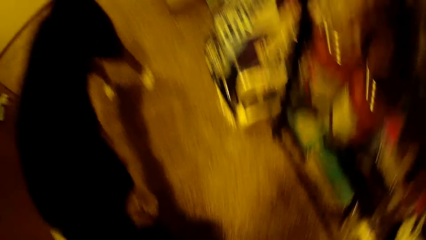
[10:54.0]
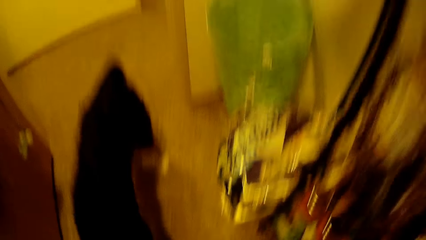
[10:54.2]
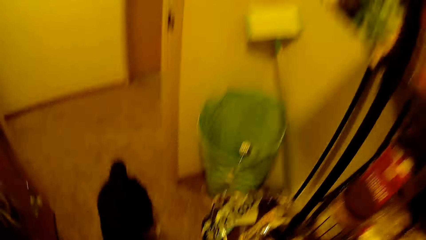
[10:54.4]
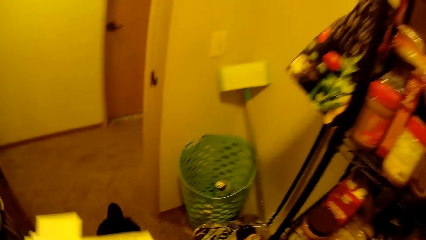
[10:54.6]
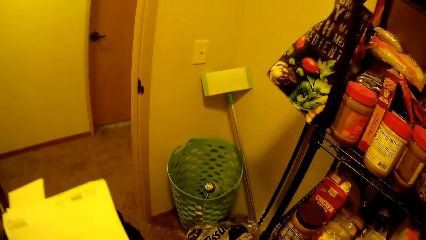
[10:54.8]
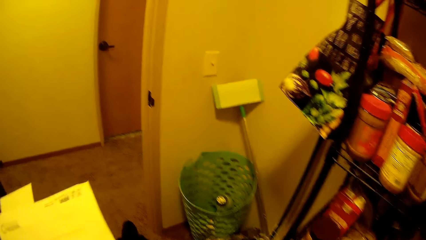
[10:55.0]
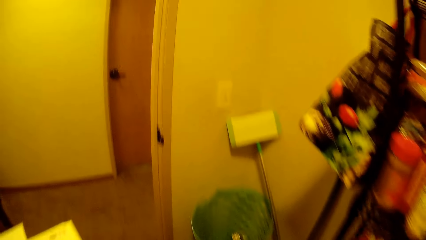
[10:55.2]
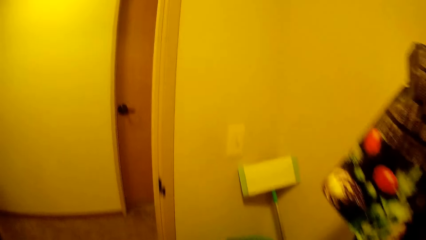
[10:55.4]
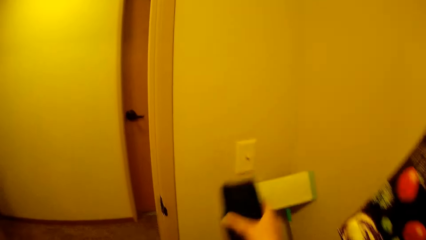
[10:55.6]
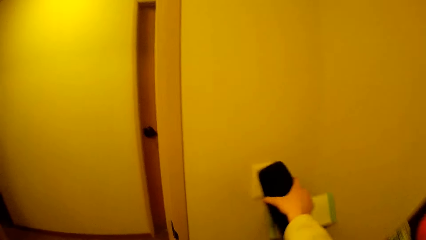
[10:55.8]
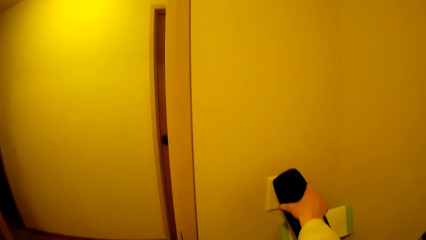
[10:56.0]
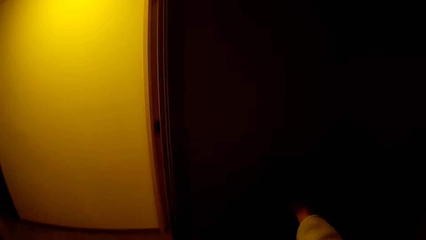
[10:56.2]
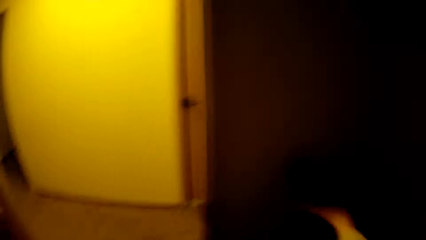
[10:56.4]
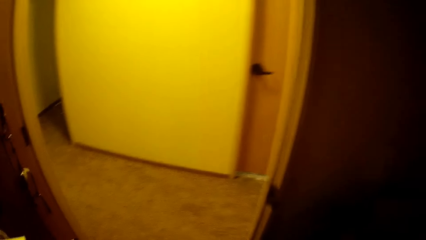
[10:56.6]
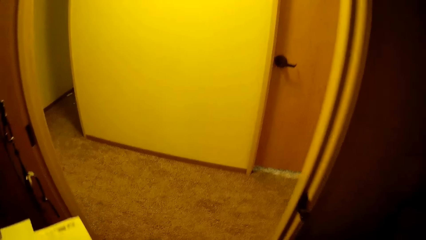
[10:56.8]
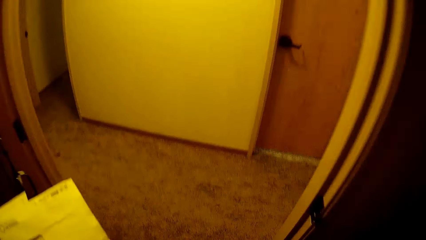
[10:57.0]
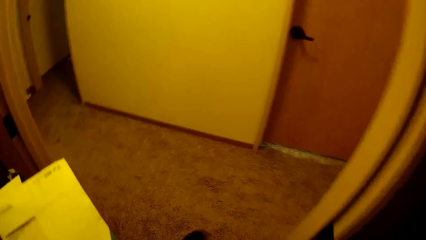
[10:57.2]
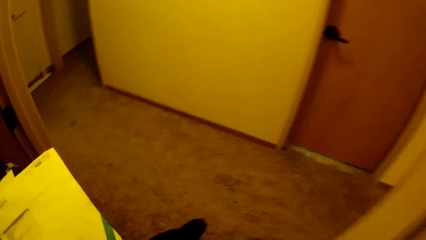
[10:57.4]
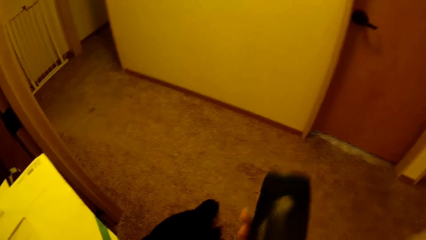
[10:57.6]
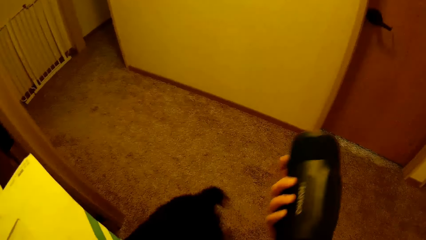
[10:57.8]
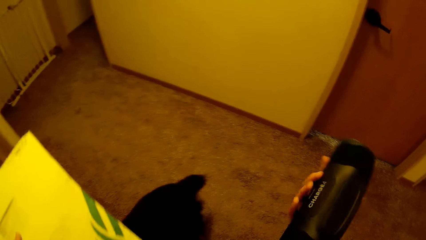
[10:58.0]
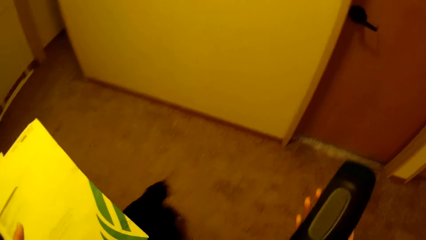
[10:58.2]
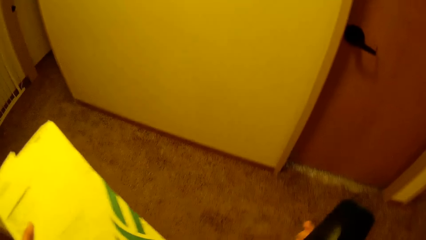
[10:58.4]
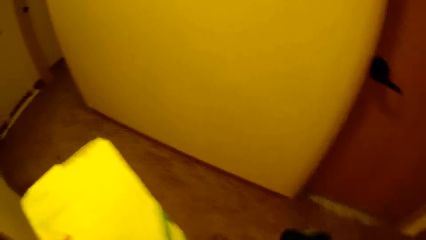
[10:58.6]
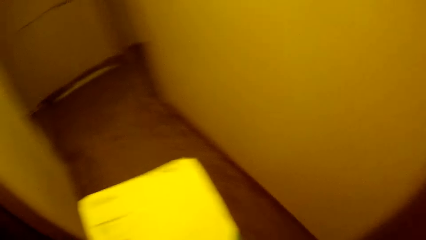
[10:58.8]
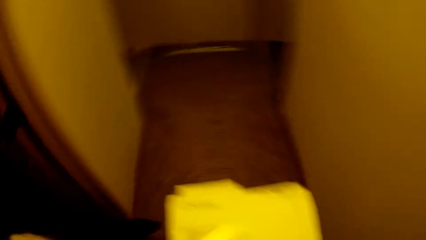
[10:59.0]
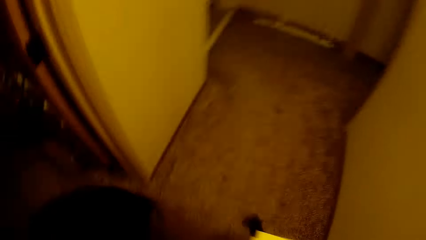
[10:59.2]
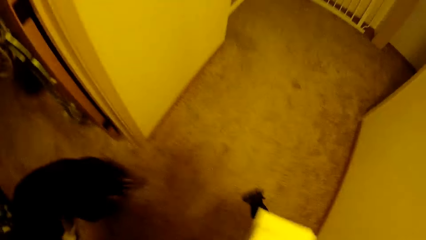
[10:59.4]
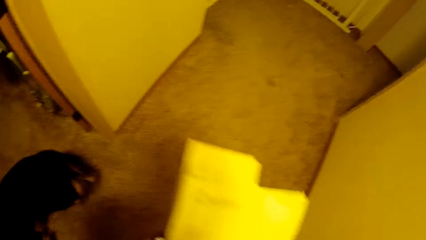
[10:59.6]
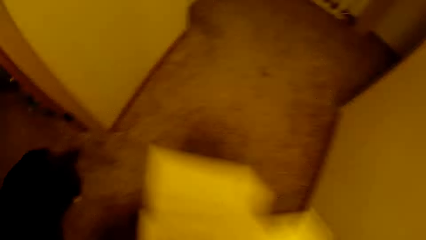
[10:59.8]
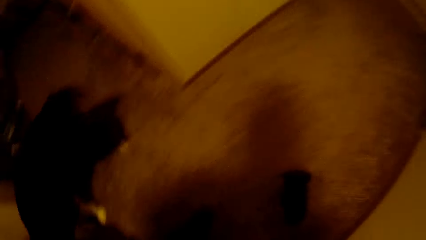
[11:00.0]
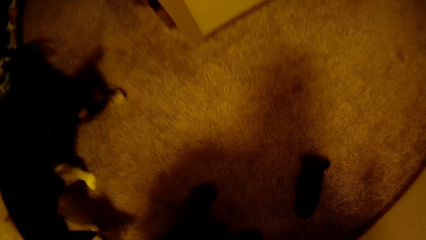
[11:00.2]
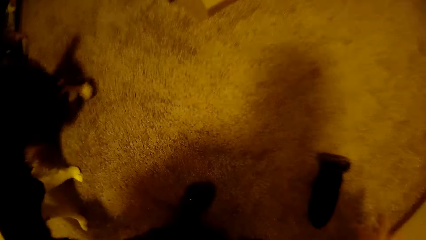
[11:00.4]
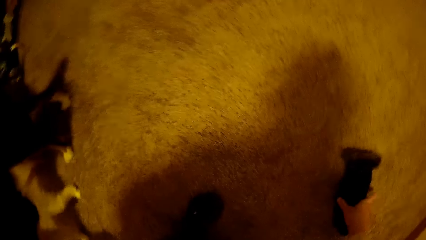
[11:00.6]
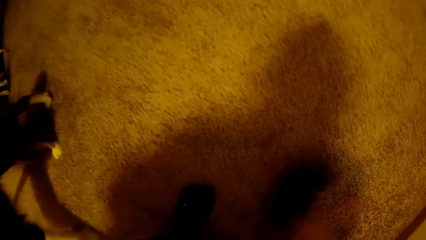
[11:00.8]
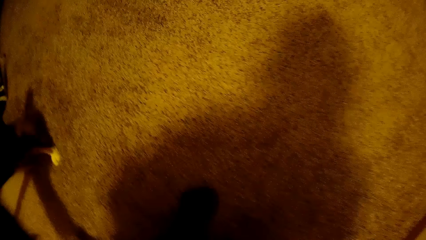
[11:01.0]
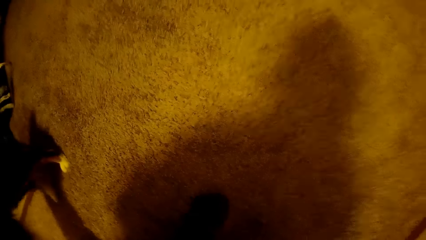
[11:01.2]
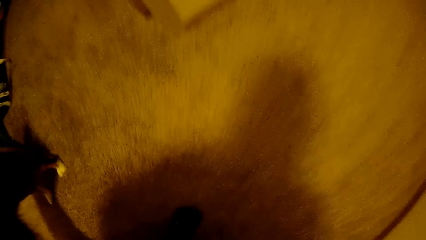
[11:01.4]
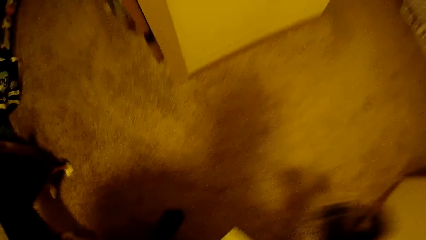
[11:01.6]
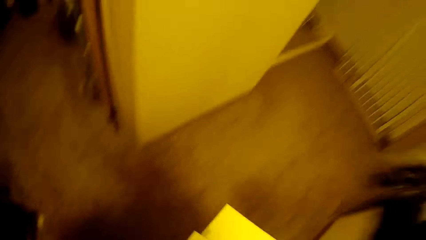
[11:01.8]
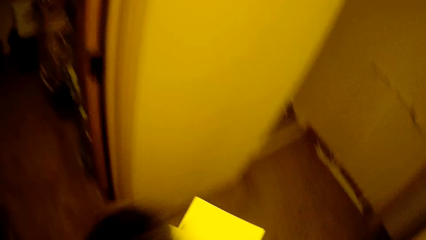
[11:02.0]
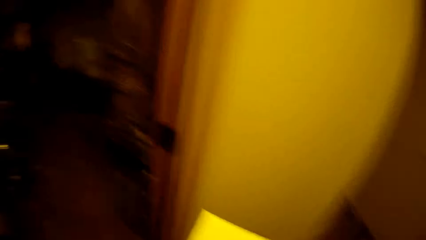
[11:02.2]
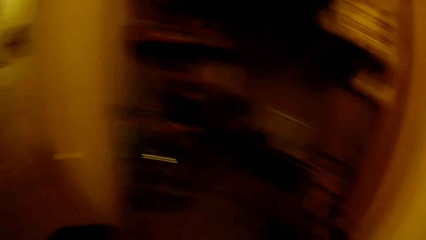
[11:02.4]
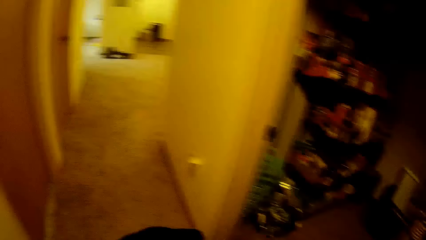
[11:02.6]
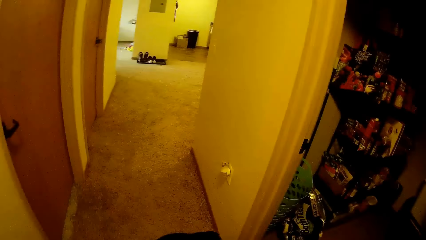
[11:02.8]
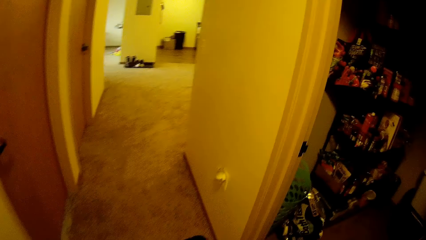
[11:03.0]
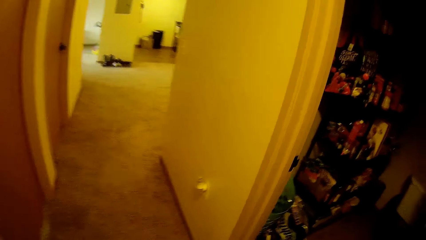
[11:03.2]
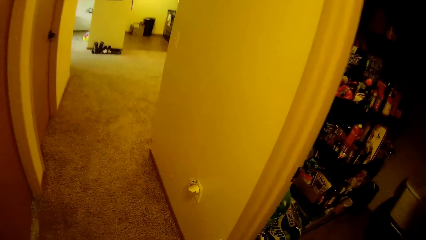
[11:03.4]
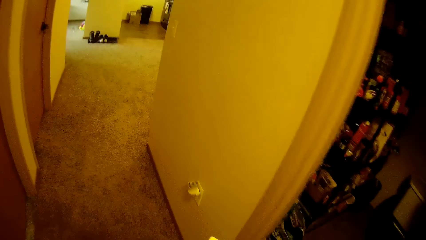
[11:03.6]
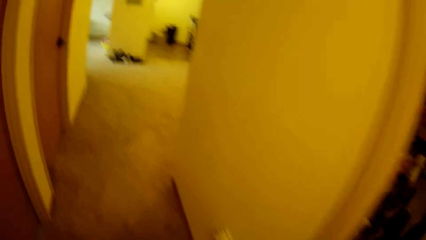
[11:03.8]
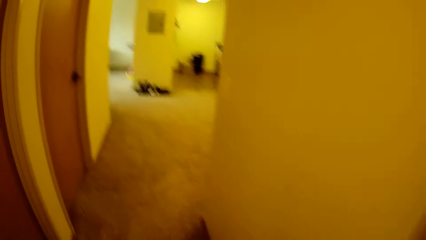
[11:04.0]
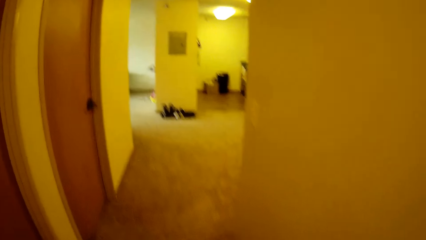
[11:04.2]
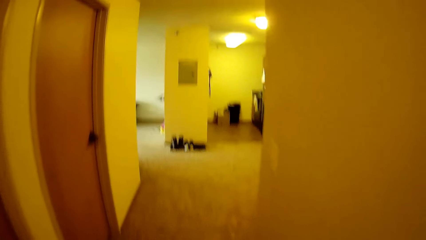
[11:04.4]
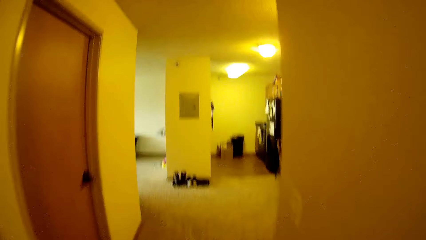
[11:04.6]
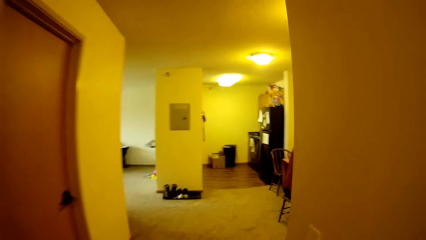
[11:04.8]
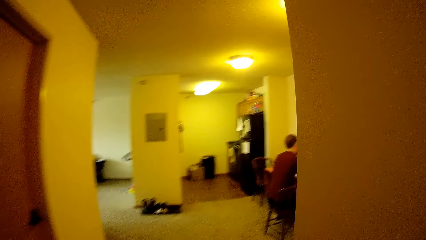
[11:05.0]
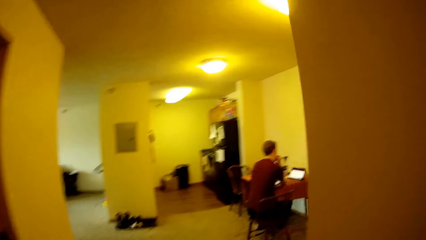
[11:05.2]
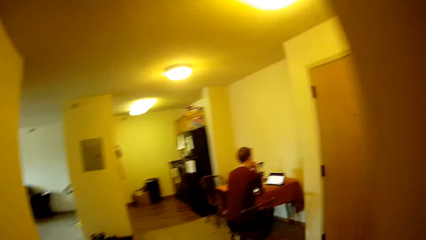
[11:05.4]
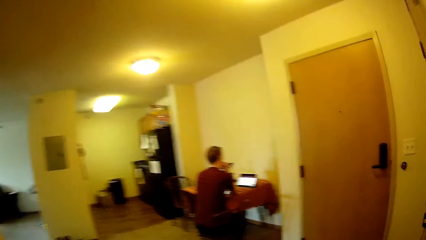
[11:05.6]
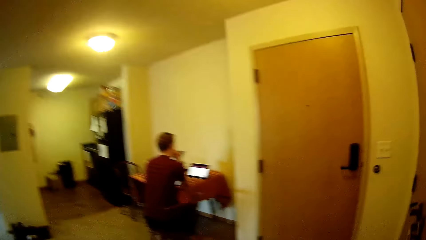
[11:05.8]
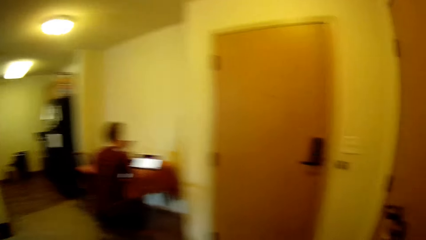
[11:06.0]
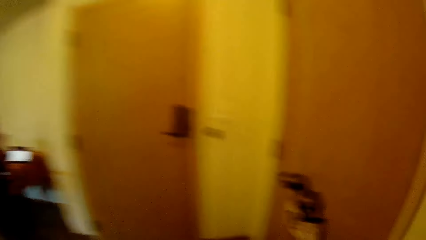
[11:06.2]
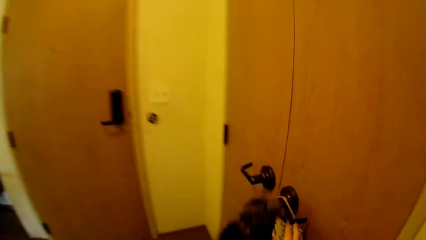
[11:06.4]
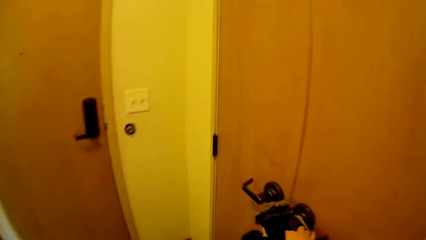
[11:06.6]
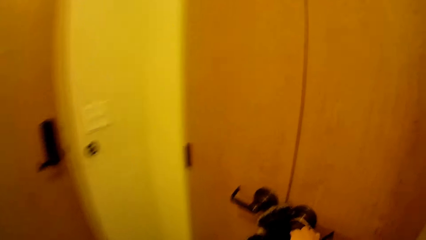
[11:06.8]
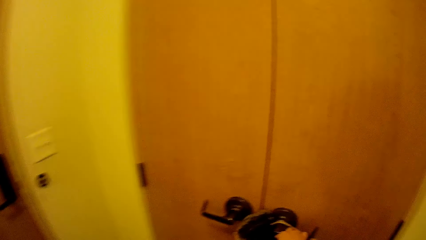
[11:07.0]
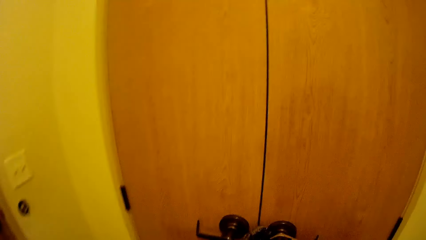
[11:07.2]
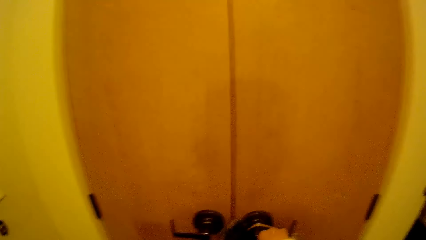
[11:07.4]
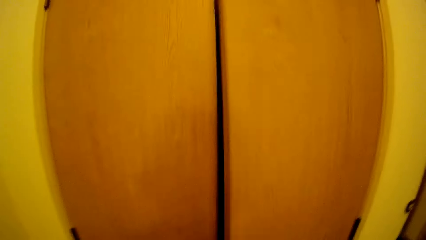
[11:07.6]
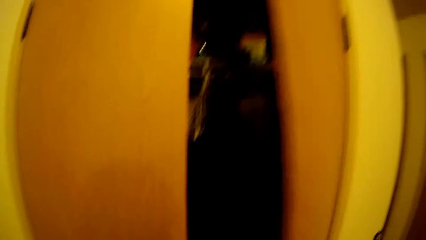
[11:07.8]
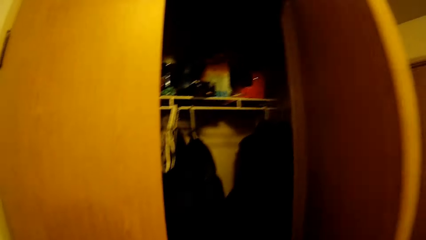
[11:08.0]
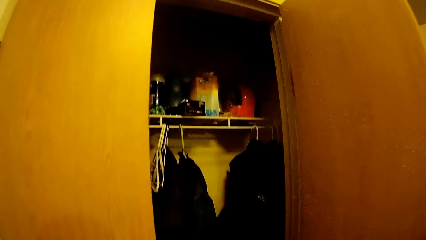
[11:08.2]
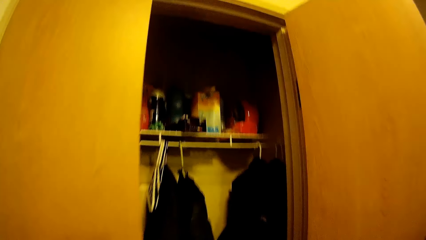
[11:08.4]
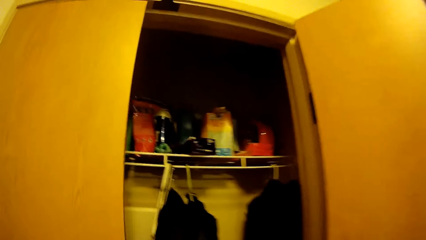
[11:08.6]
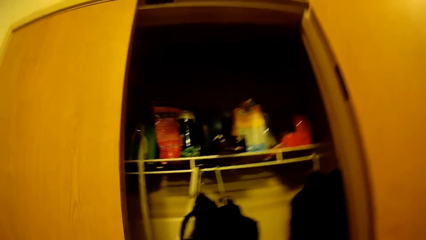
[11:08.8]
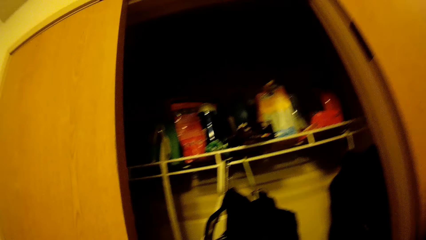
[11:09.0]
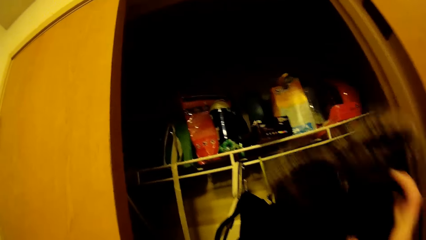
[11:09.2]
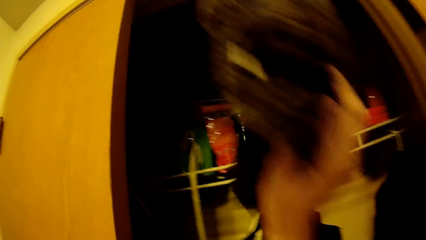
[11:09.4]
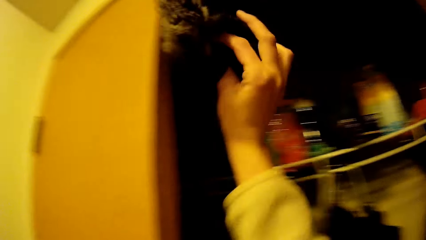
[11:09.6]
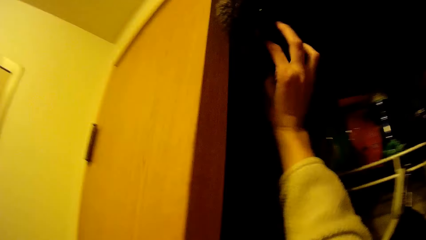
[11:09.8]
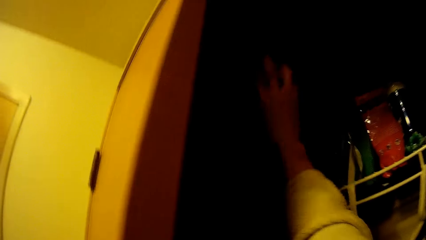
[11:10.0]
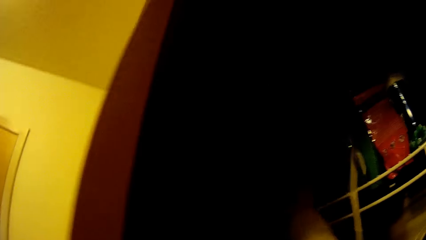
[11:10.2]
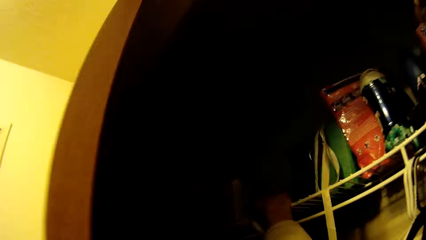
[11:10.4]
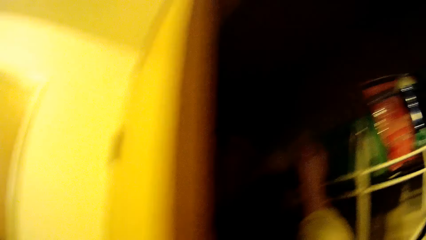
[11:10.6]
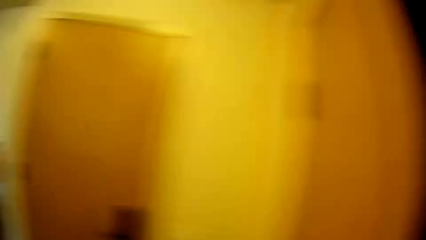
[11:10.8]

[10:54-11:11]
The camera wearer turns off a switch with her right hand. She picks a cloth from the floor. She holds something with the other hand. She walks towards a wardrobe. A man sits, facing the other side. The man stares at a laptop on a dining table. The camera wearer opens the wardrobe with her right hand. She drops the cloth inside the wardrobe with her right hand.
